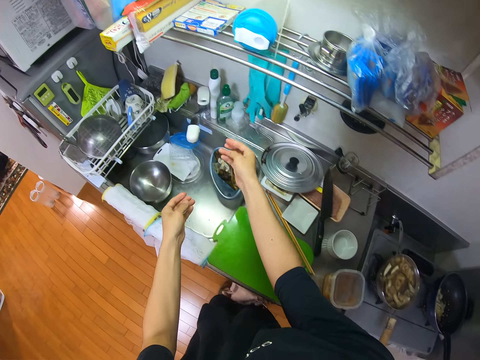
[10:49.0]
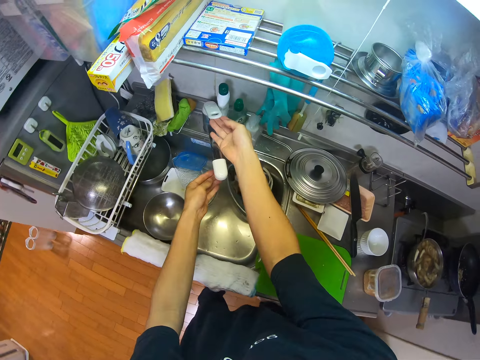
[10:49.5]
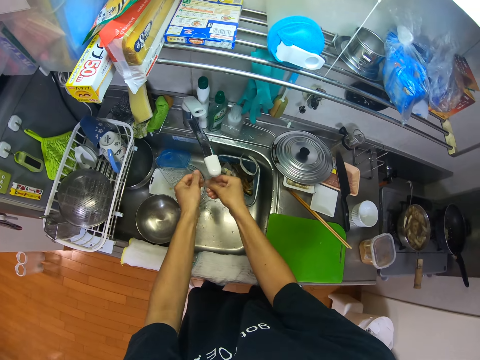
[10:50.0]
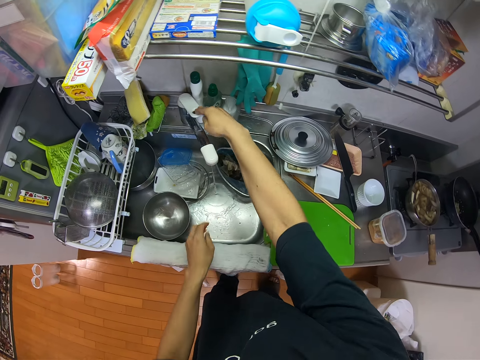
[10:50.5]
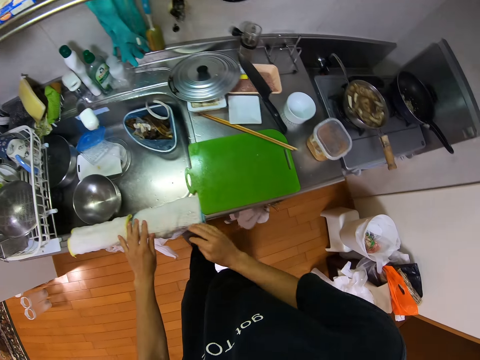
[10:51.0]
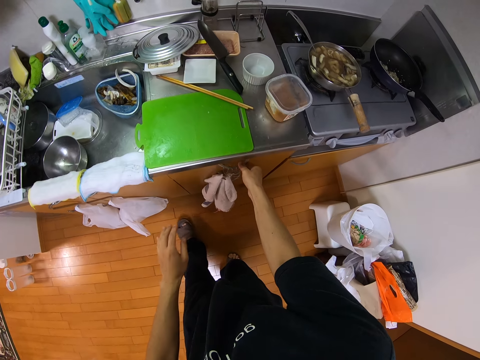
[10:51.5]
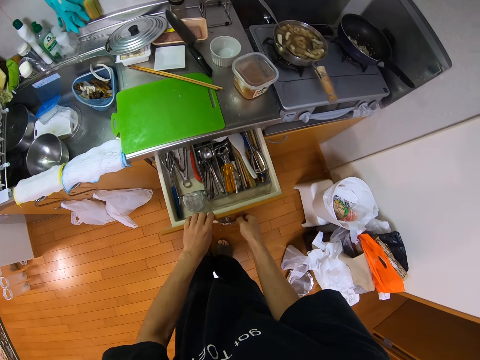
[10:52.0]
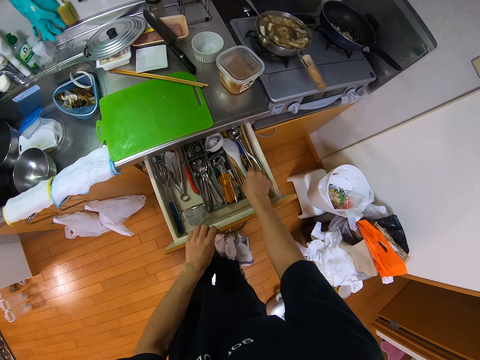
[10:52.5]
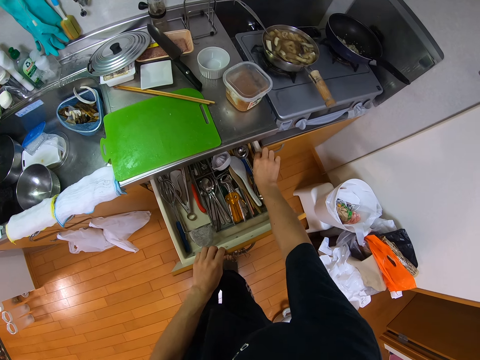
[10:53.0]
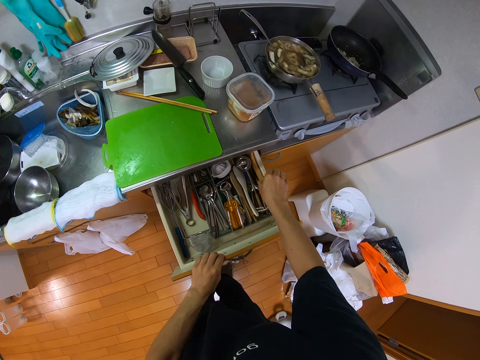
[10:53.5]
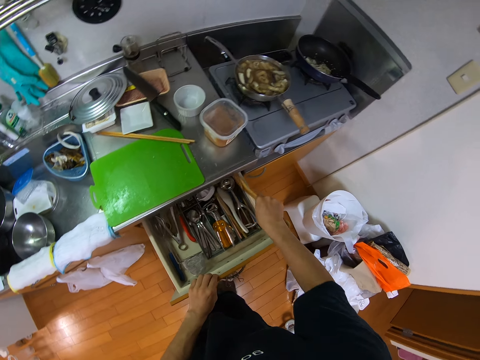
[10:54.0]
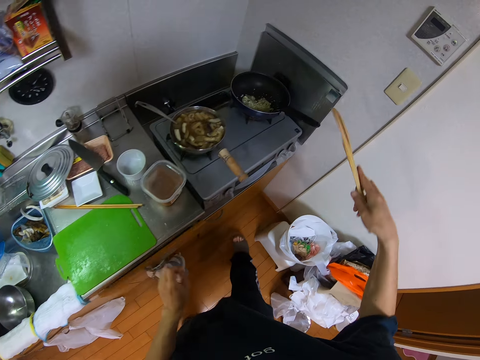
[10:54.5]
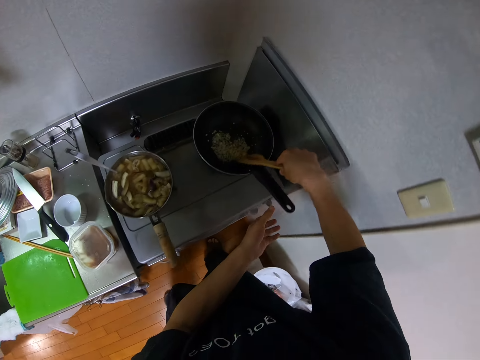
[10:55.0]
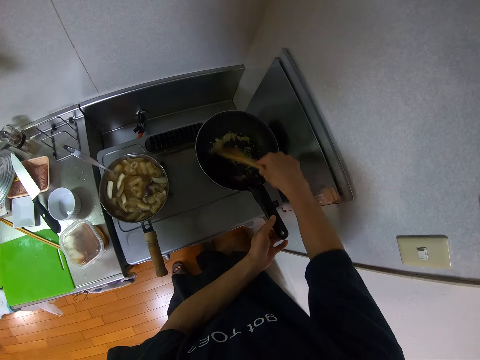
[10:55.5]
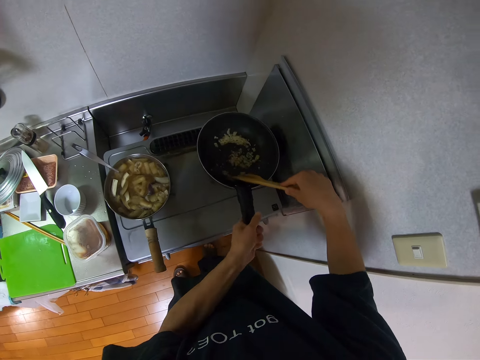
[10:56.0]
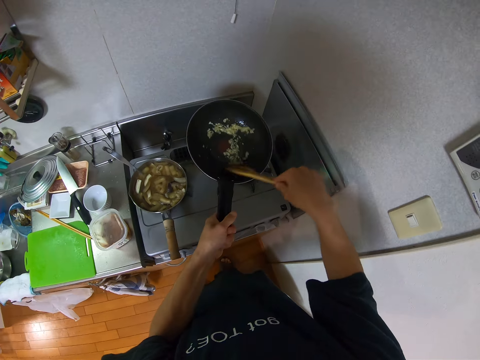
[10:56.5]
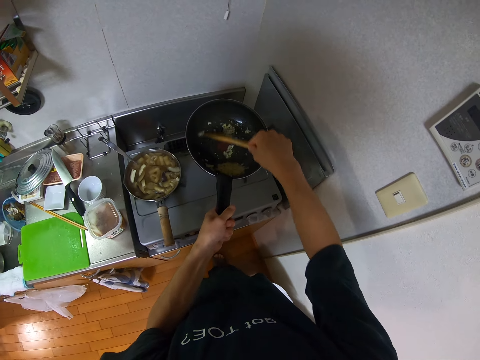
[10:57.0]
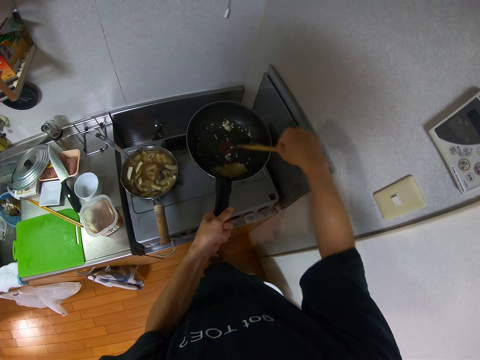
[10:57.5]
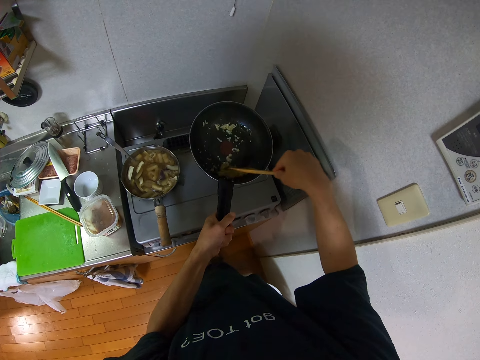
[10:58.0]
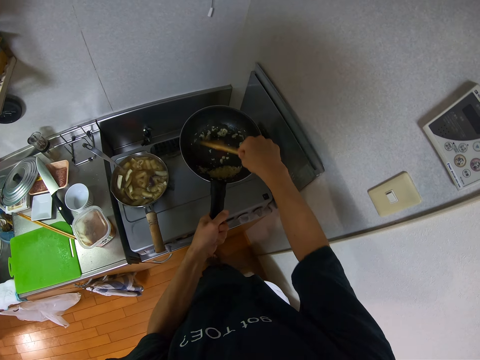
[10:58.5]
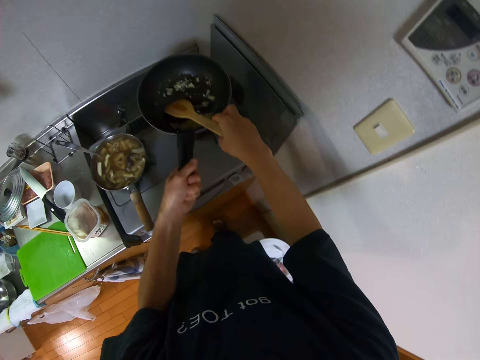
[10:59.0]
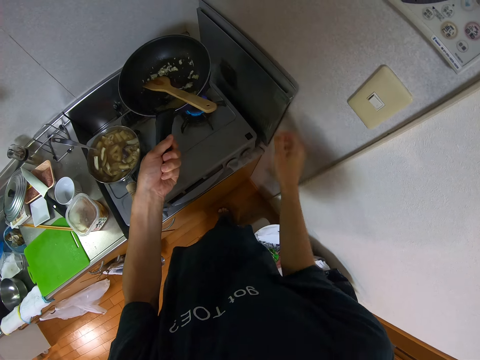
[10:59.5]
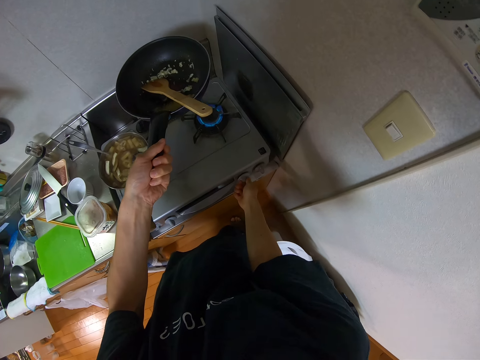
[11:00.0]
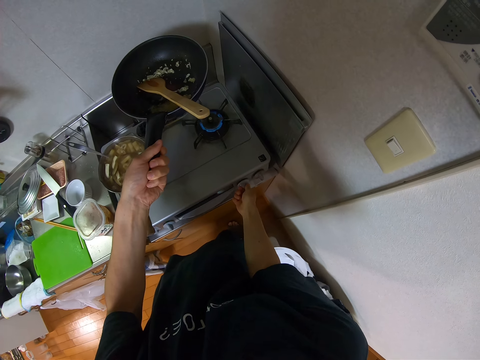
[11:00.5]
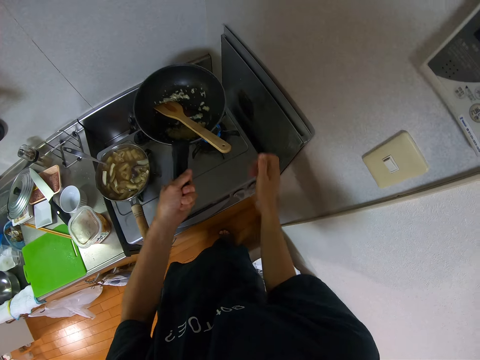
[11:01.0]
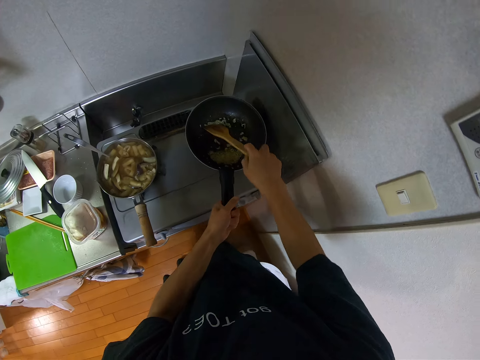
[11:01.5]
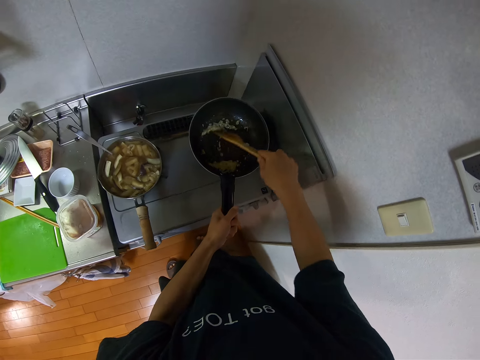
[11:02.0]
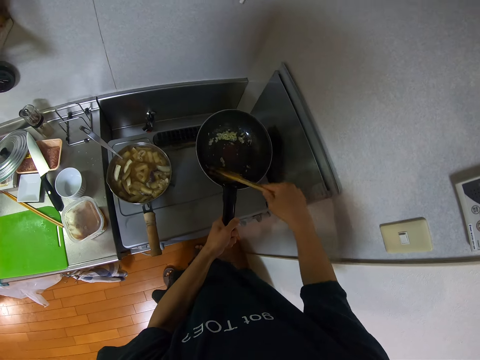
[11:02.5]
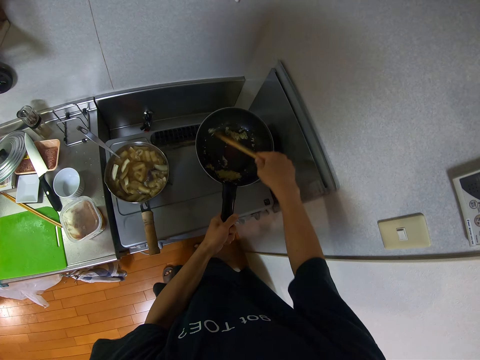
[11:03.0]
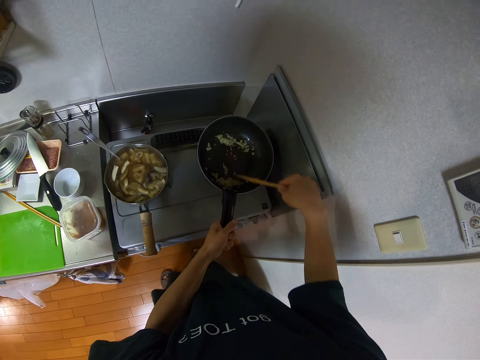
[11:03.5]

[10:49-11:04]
The camera wearer puts something in a sink waste holder. They open a tap on a sink. They rinse his hands with water in the sink. They close the tap. They hold a towel and pull his hand off the towel. They open a drawer in the kitchen. They search over the drawer. They pick up a ladle or turner spoon from the drawer. They close the drawer. They step toward the cooker. They stir the ginger or garlic in the frypan with the ladle. They hold the pan handle. They lift the frypan on the gas cooker with her left hand. They stir the garlic with the turner spoon. They put the turner spoon in the pan. They rotate the cooker power button. They pull his hand off the cooker power button. They drop the frypan on the gas cooker. They stir the garlic with the turner spoon.

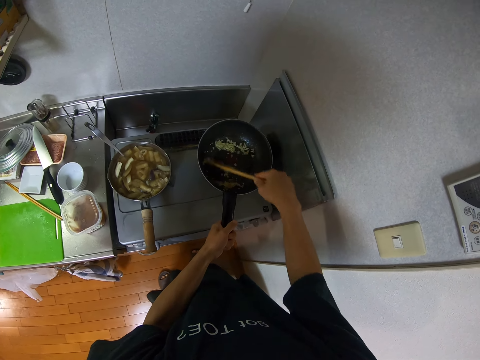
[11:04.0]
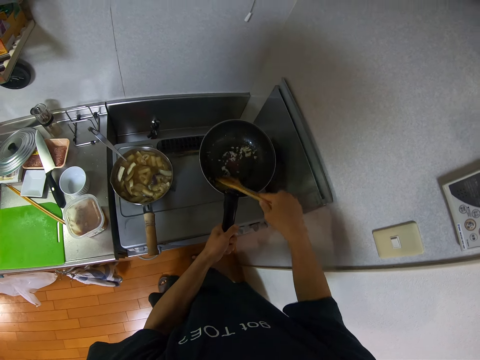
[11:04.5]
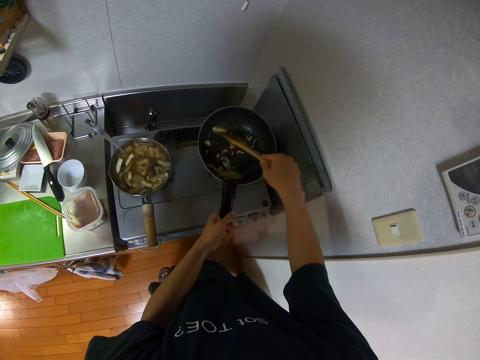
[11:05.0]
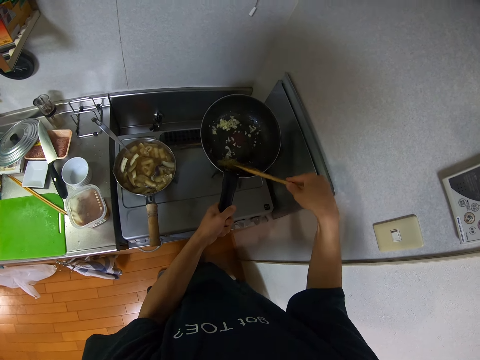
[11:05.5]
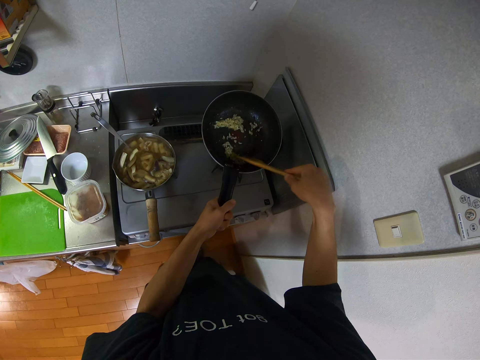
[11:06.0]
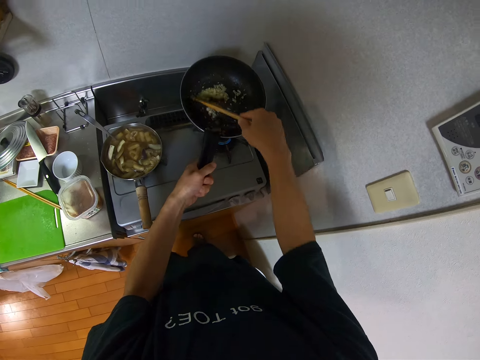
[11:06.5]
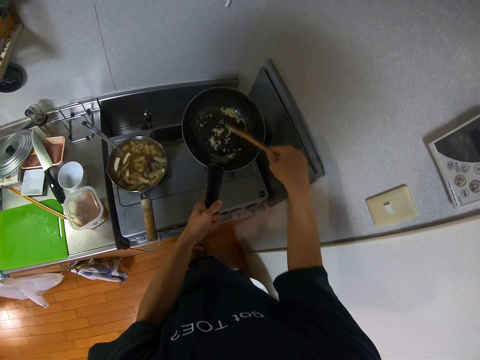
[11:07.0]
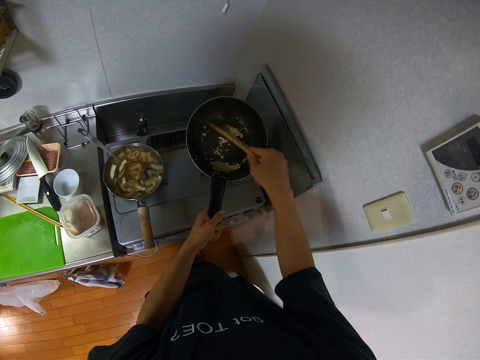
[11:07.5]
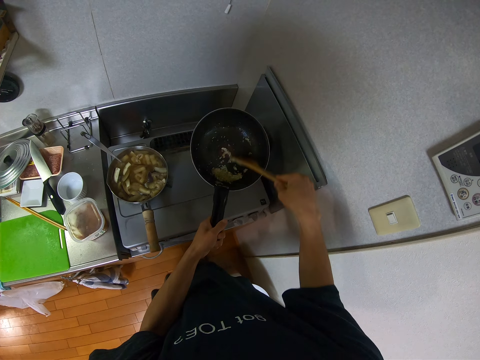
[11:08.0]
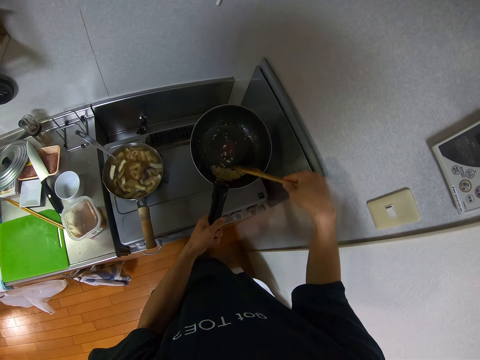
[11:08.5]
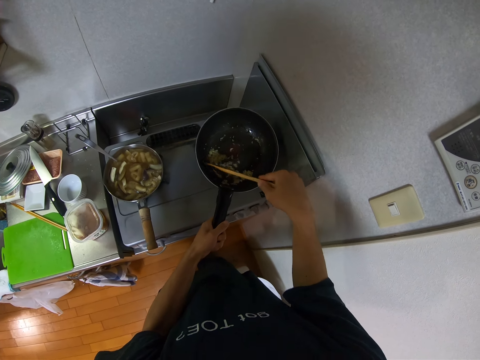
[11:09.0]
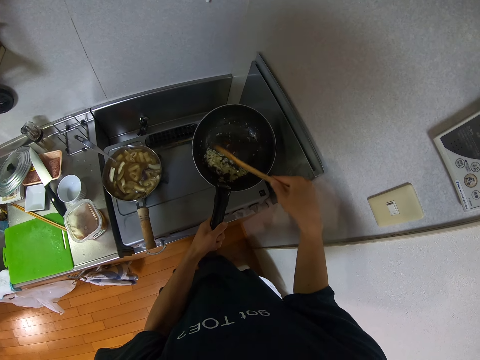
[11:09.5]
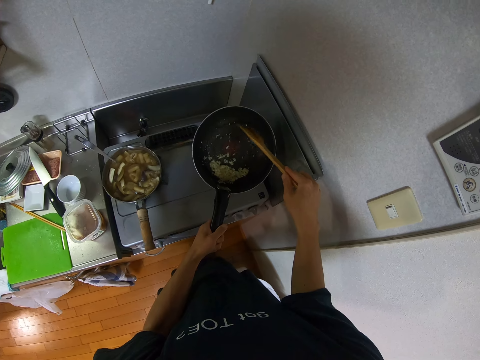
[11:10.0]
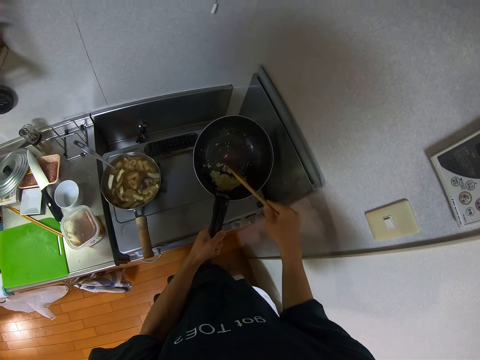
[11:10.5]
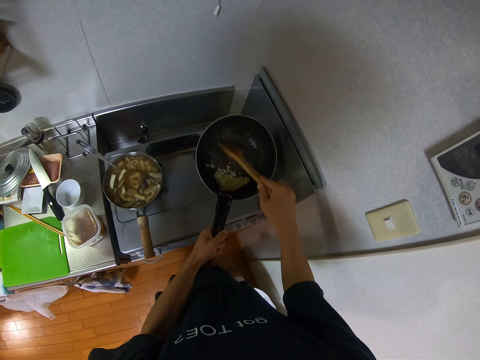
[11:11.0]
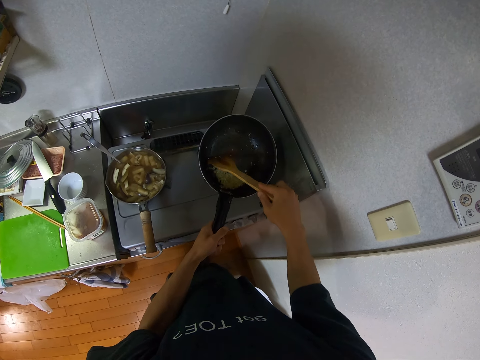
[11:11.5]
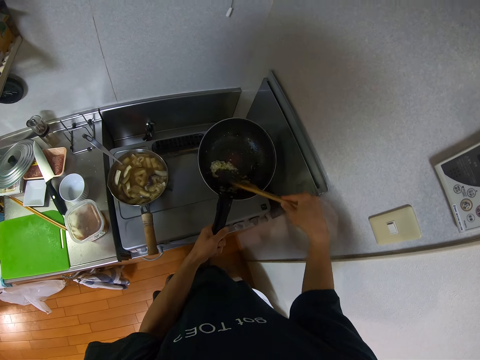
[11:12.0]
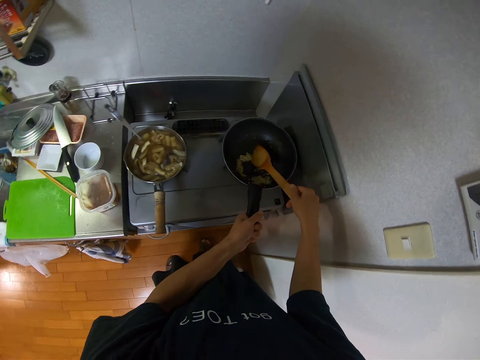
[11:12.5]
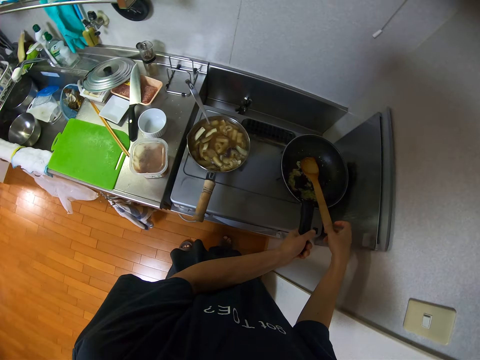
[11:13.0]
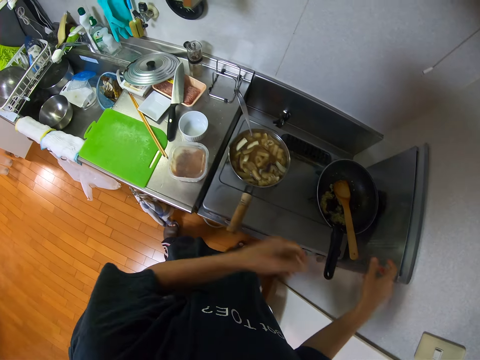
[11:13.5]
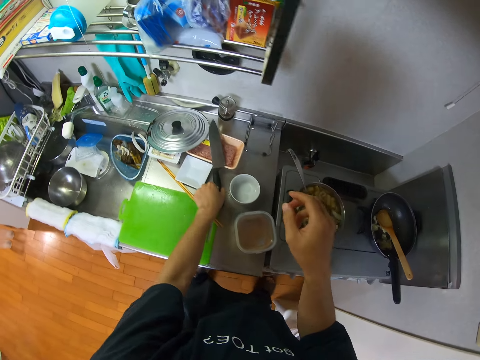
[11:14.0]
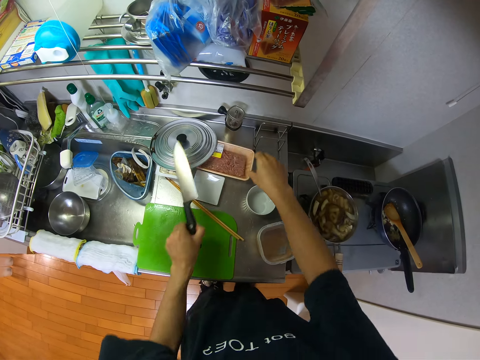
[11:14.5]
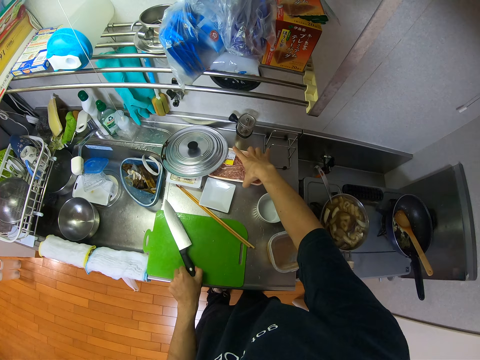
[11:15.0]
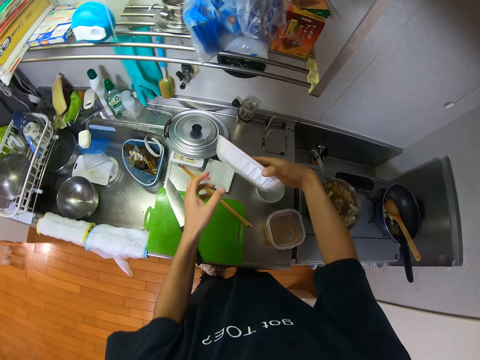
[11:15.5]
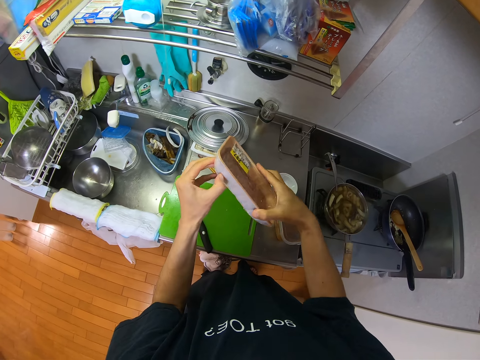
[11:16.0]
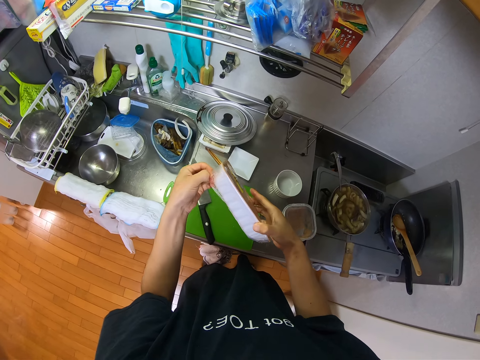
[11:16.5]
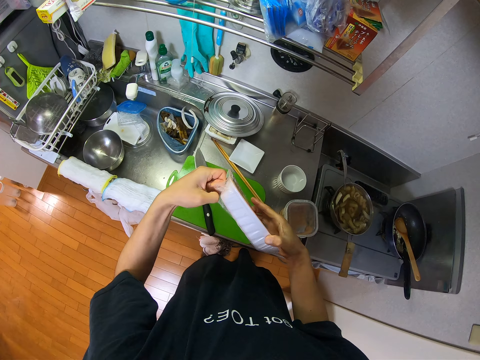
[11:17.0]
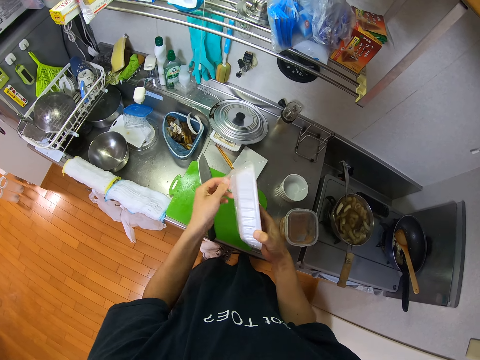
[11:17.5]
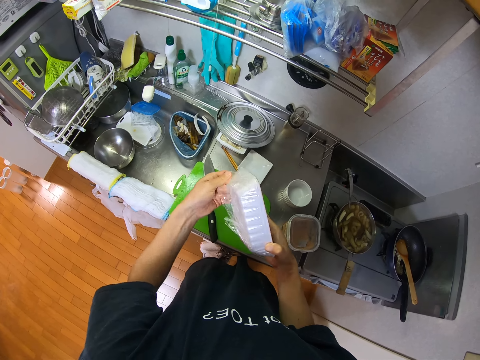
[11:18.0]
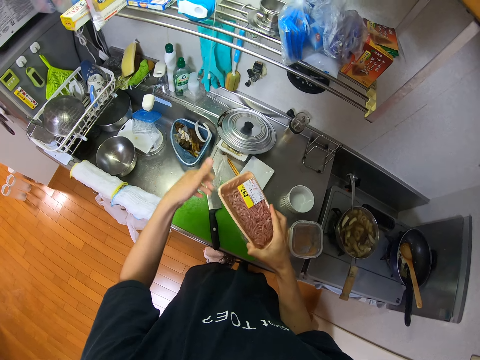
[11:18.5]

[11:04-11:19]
The camera wearer lifts the frypan on the gas cooker with her left hand. They stir the garlic with the turner spoon. They drop the frypan on the gas cooker. They pull his hand off the turner spoon. They pull his hand off the pan. They pick up the knife on the cabinet with her left hand. They pick up the container on the cabinet with her right hand. They pick up minced meat. They put the knife on a cutting board. They tear off the cling plastic wrap around the container.
